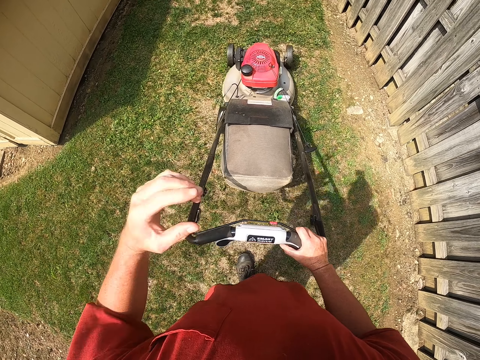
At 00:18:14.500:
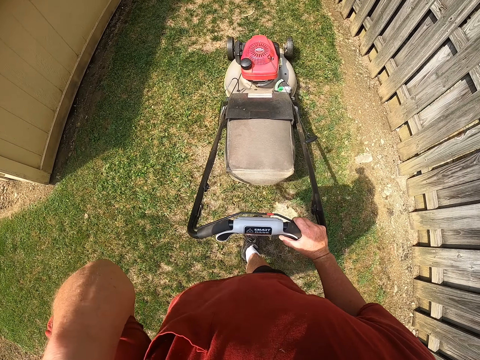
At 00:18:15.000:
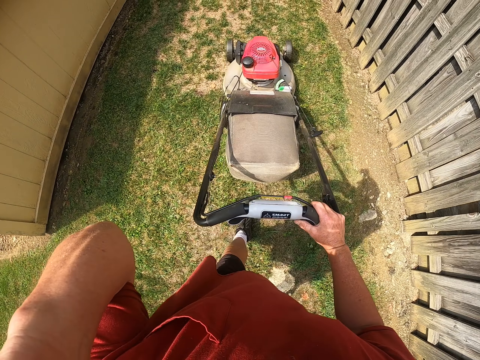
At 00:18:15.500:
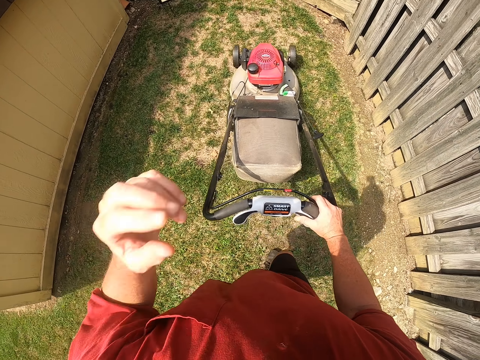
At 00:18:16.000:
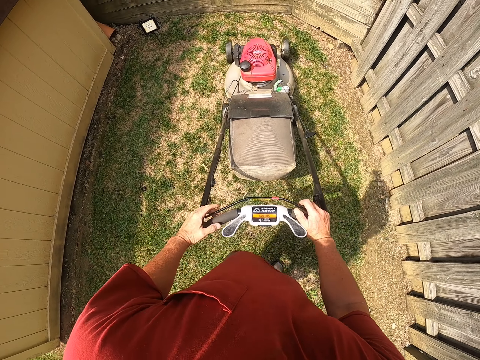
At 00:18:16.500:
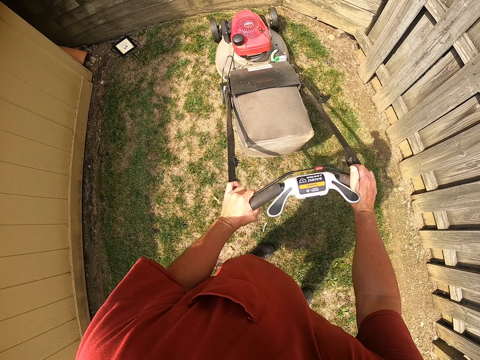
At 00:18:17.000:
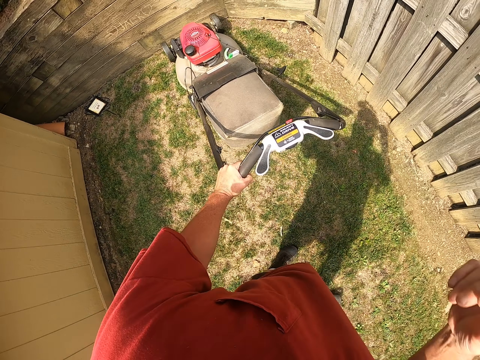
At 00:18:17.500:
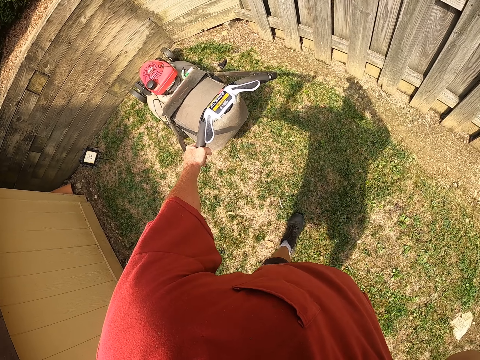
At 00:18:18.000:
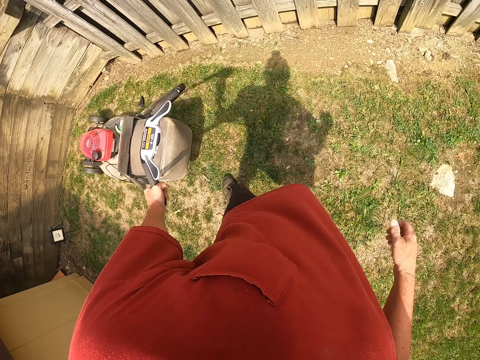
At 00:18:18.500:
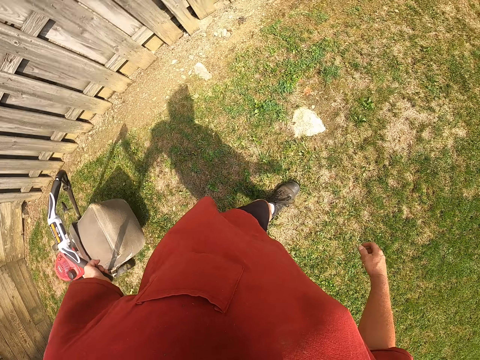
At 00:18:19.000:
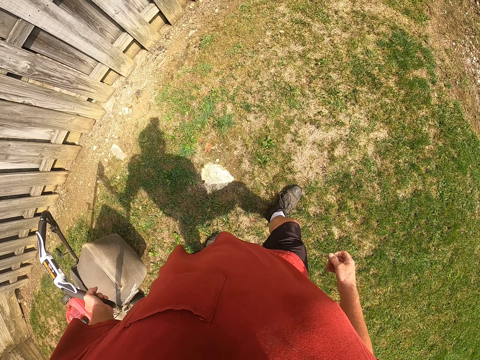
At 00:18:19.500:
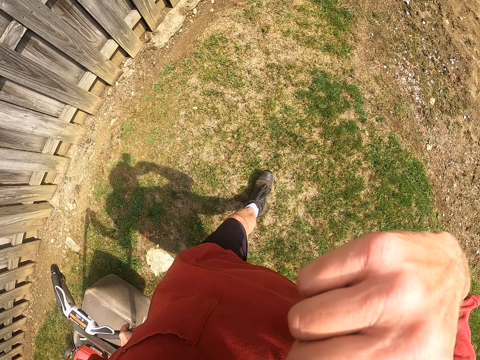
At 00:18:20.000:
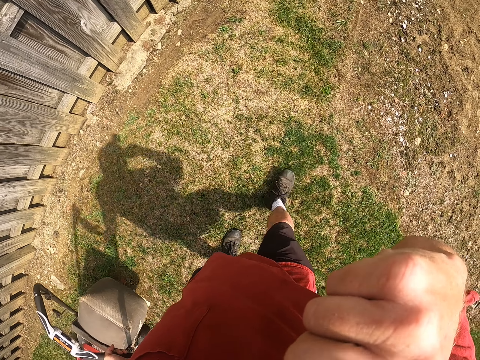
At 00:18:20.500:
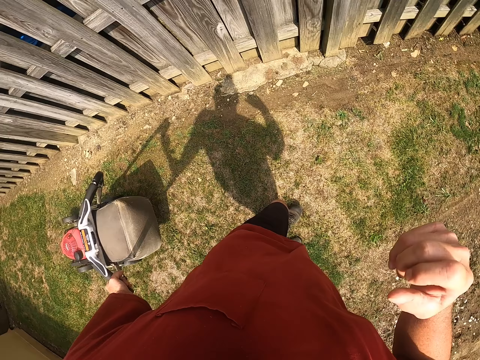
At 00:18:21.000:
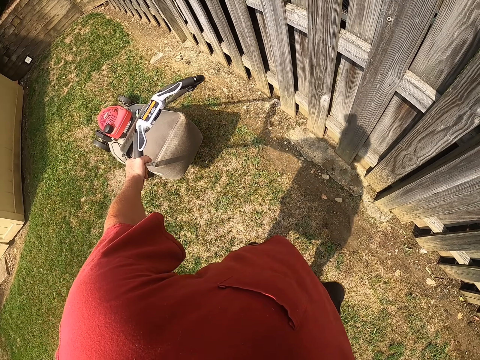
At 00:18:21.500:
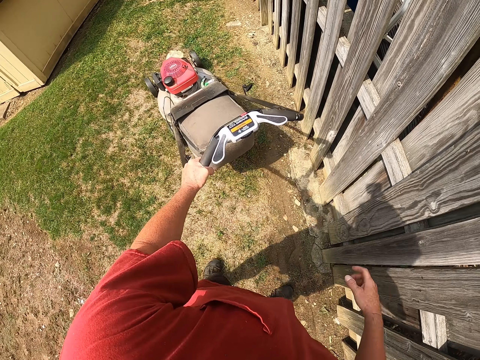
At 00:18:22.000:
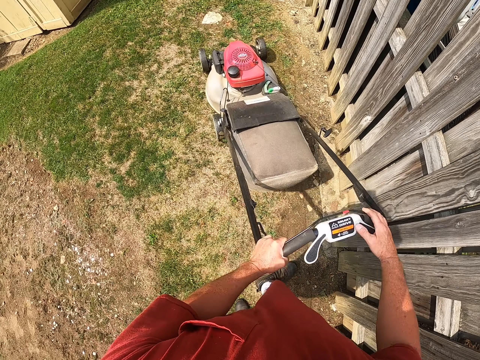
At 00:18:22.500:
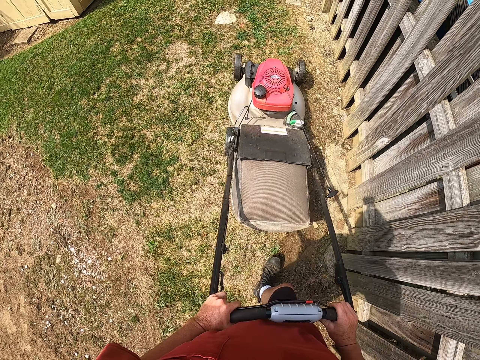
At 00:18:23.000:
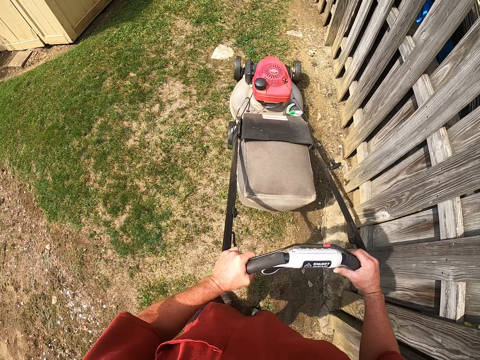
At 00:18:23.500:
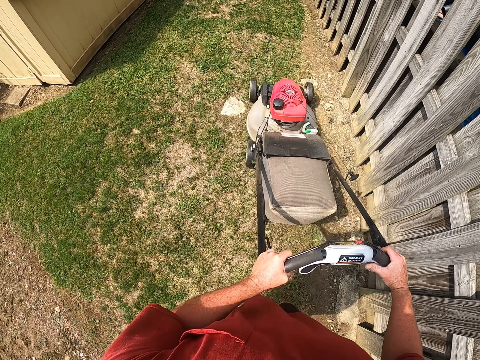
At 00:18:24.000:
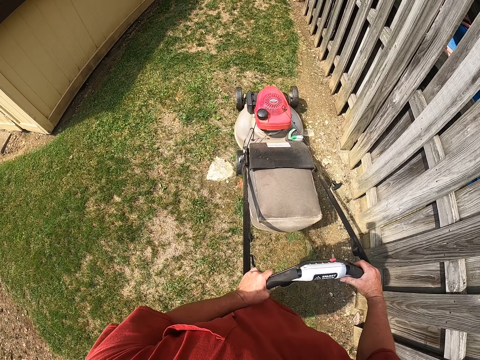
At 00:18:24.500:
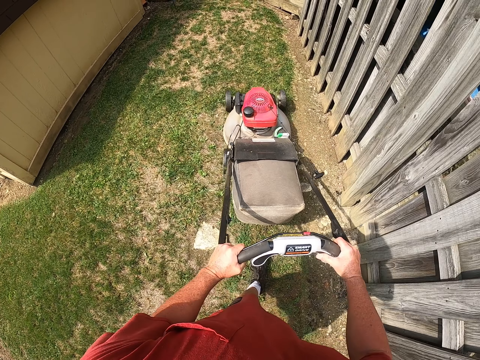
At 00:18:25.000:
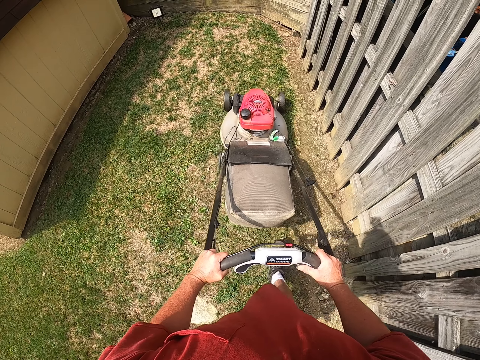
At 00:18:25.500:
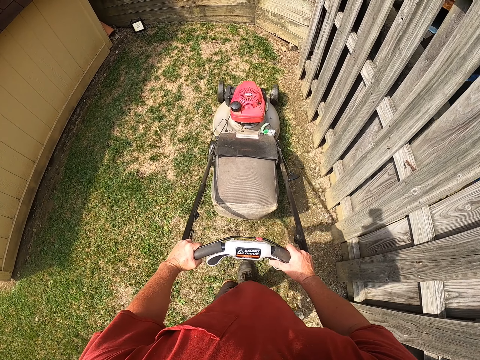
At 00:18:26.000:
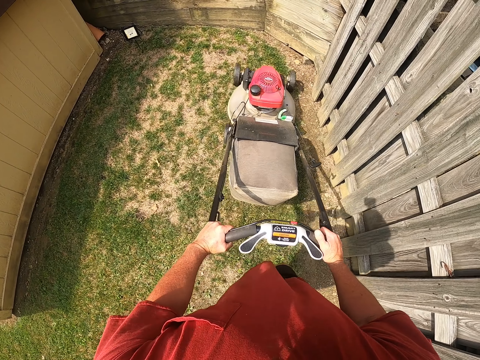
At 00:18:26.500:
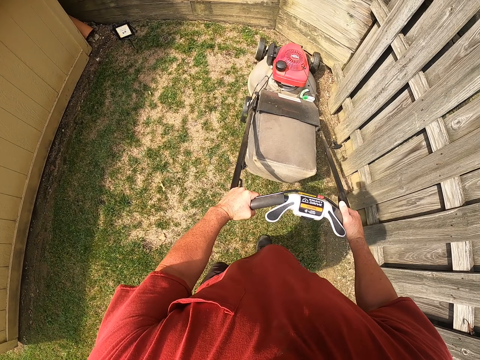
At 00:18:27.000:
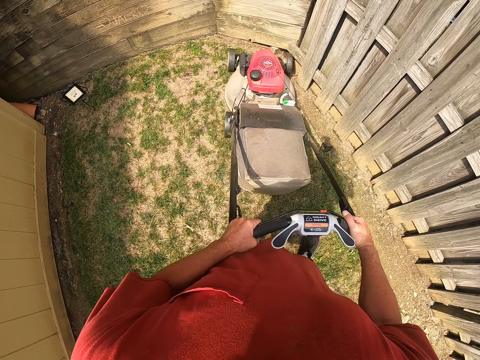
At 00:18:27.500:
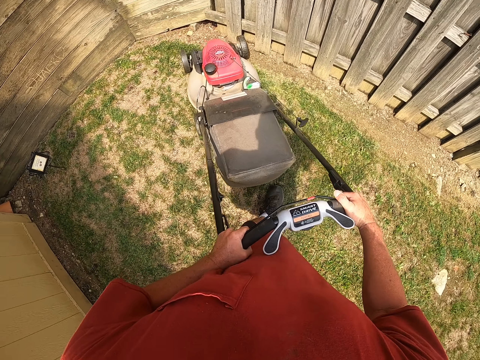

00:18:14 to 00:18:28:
The camera wearer withdraws the left hand from something. They raise the right hand towards something. They withdraw the right hand from something. They cut the grass with the lawn mower.

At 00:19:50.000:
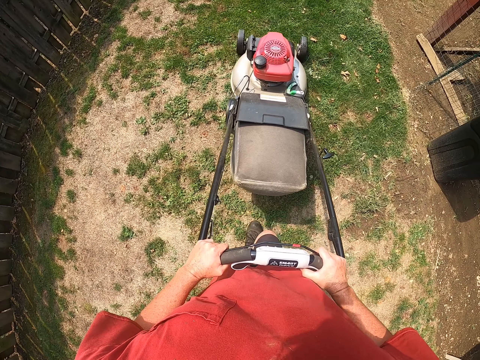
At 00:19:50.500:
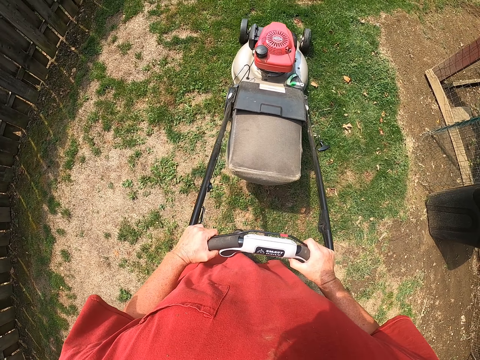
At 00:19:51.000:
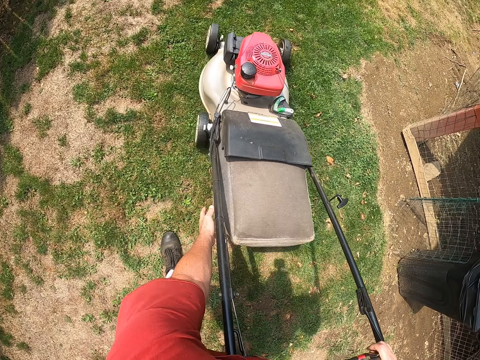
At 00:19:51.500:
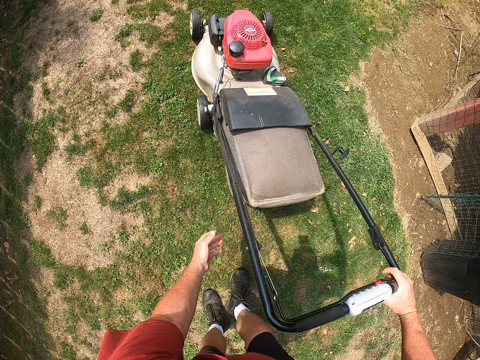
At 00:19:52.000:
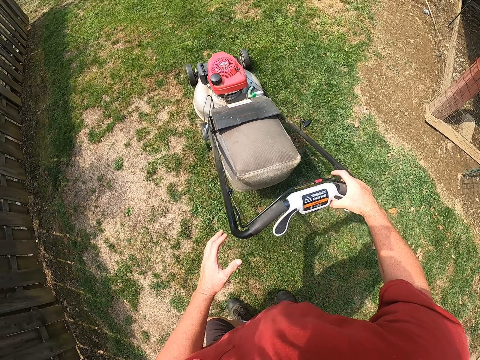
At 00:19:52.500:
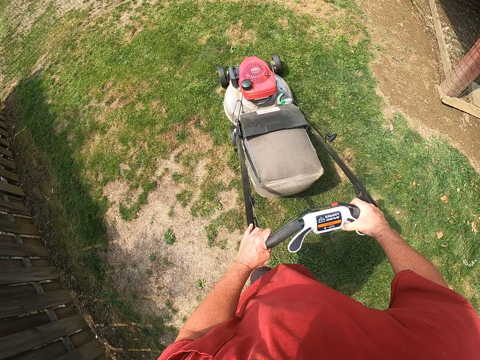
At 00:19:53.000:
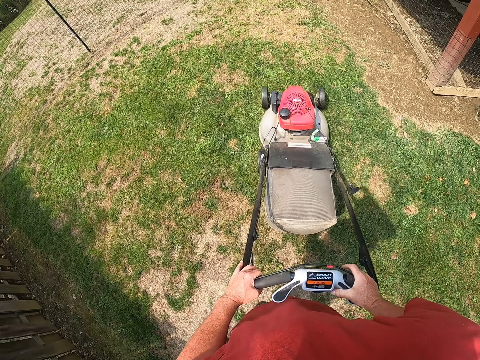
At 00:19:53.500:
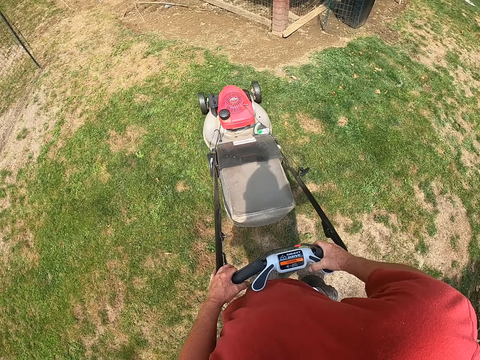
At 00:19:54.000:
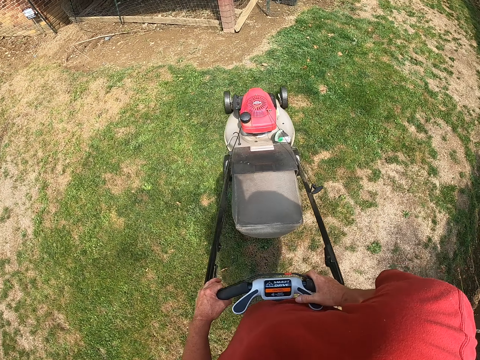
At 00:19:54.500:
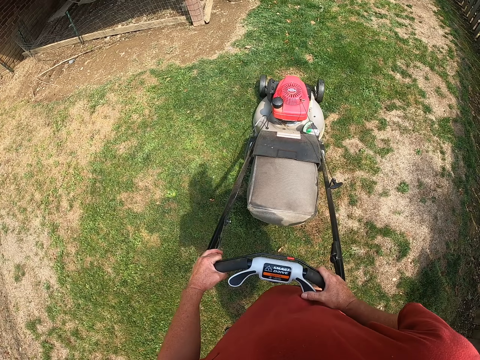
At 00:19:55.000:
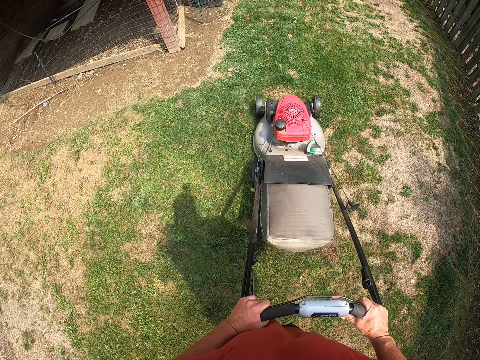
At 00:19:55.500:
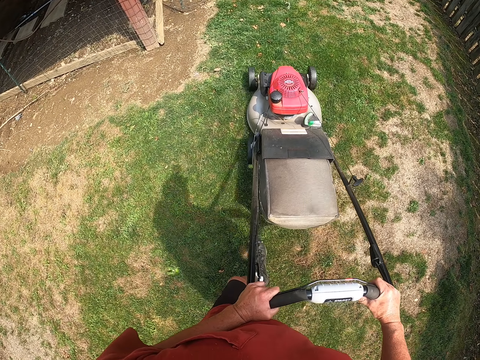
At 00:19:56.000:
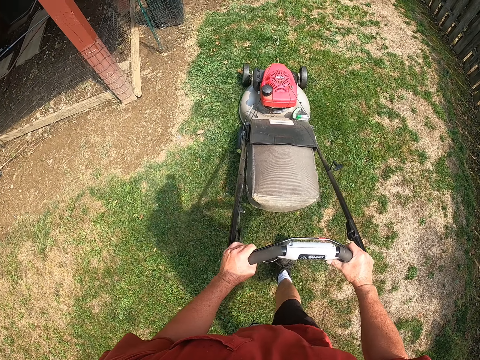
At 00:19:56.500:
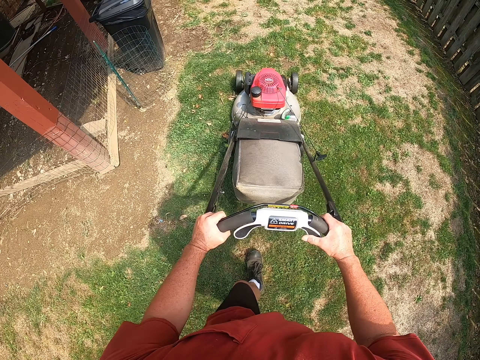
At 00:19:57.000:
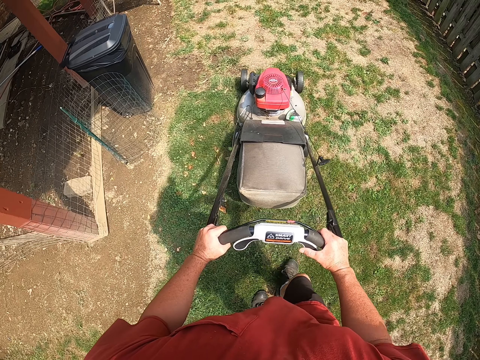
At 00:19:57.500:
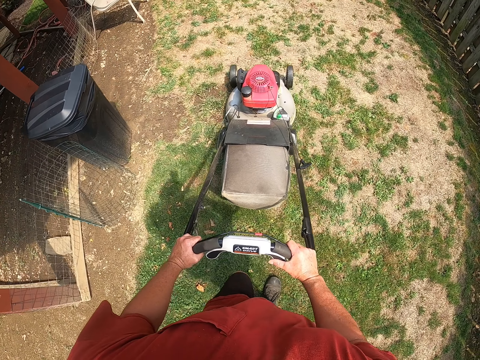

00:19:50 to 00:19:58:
The camera wearer touches the lawn mower with the left hand. They cut the grass with the lawn mower.

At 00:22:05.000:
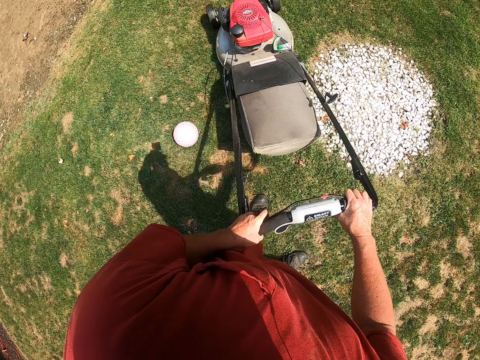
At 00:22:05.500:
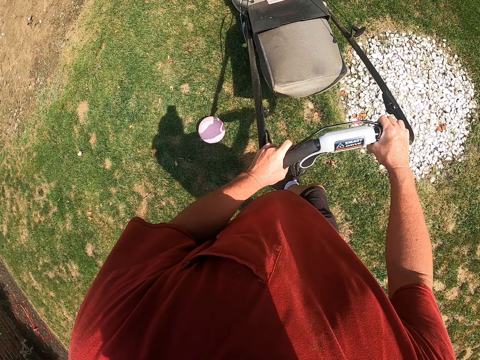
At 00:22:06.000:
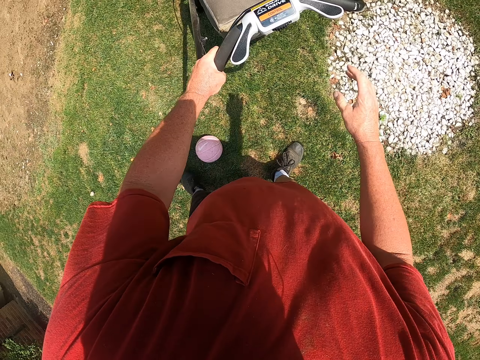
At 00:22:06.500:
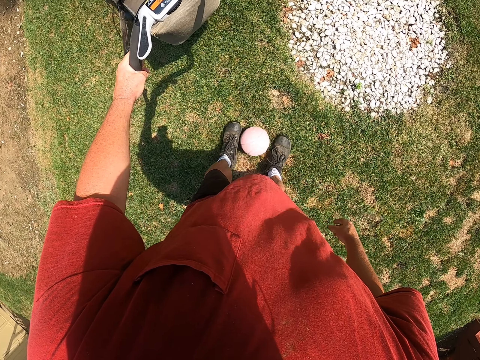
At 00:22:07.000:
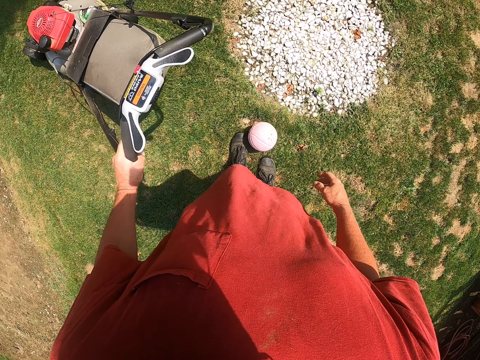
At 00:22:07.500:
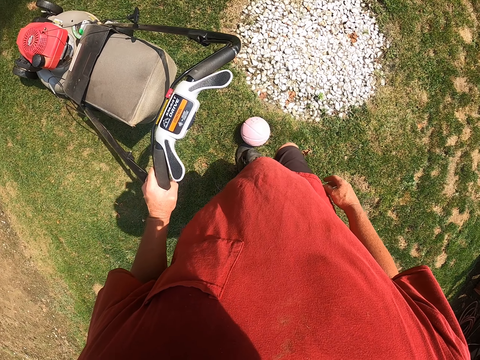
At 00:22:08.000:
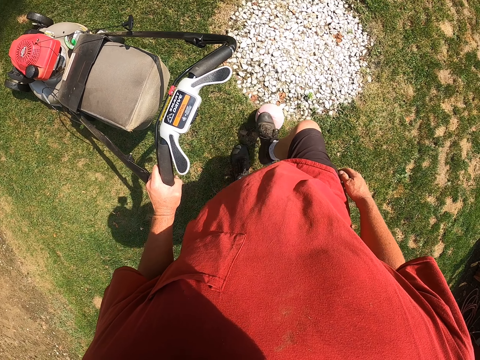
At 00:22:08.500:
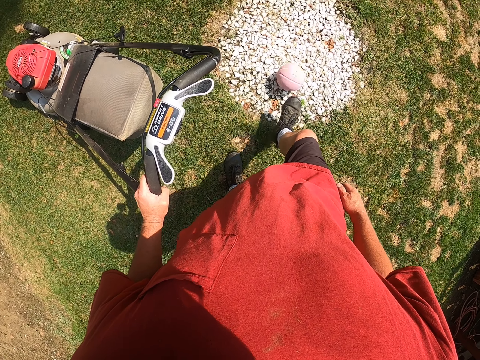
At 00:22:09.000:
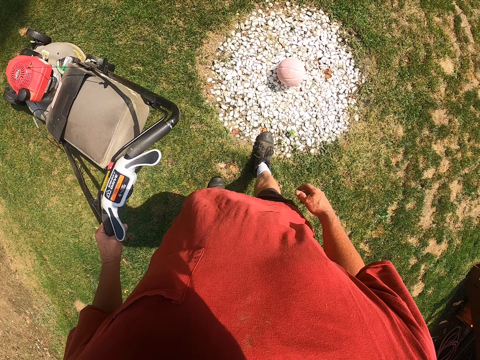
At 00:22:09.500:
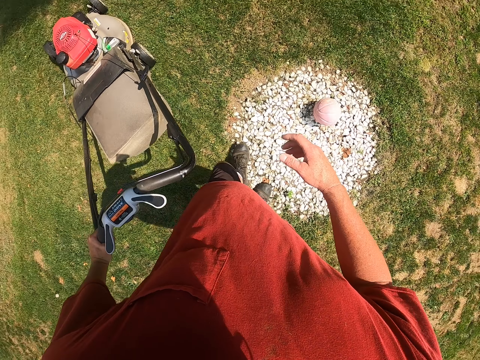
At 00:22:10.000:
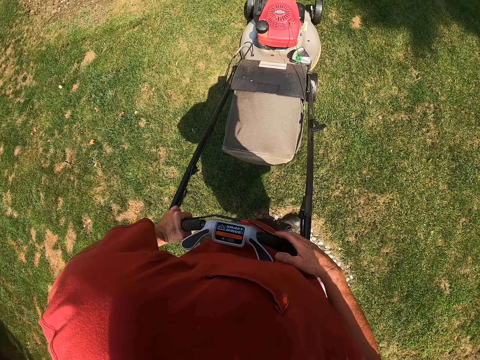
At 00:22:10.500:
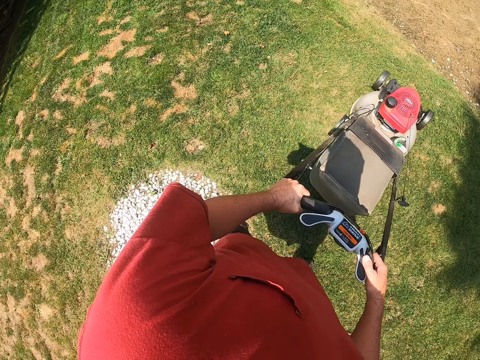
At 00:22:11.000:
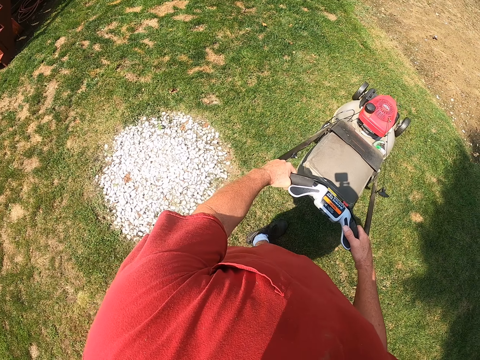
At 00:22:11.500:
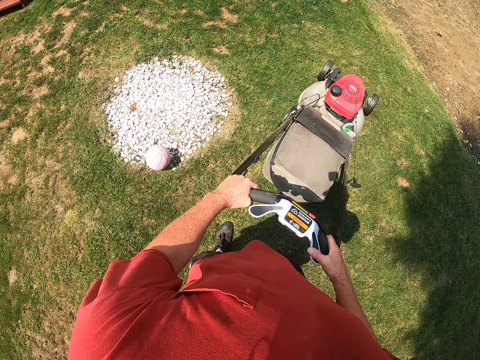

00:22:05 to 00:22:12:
The camera wearer pushes the ball into the hole with both legs. They cut the grass with the lawn mower in the garden.
